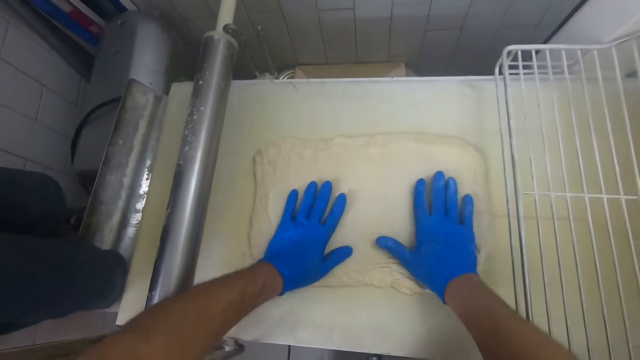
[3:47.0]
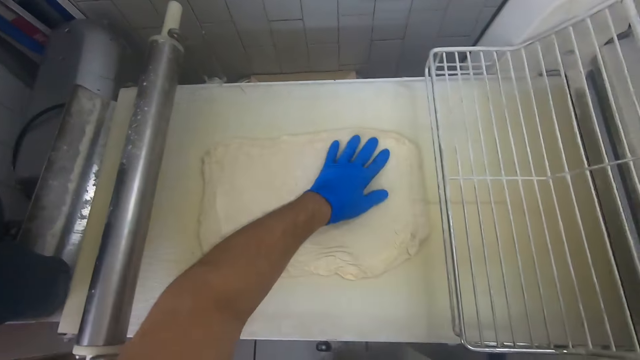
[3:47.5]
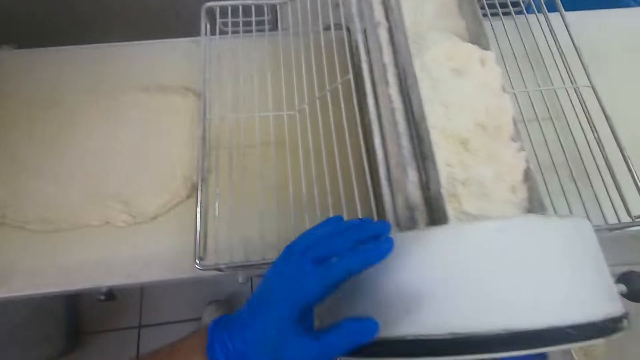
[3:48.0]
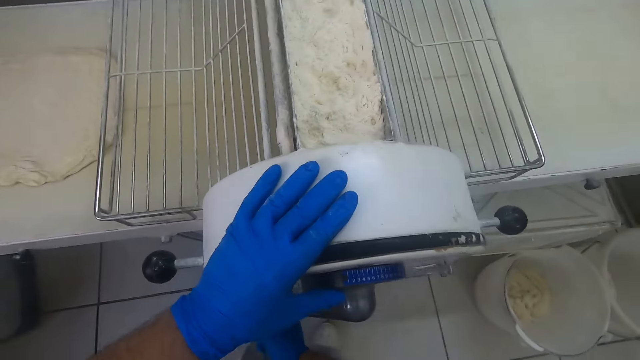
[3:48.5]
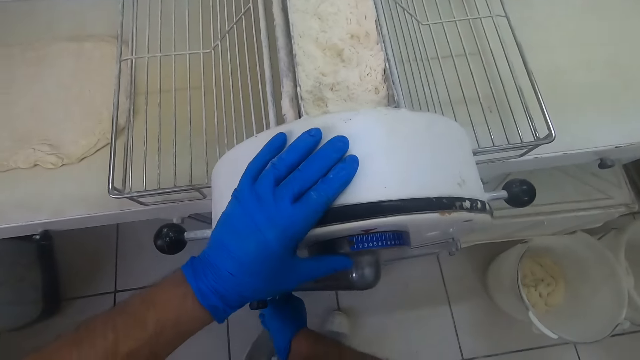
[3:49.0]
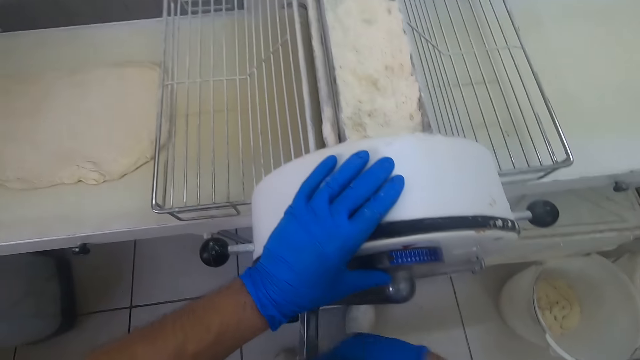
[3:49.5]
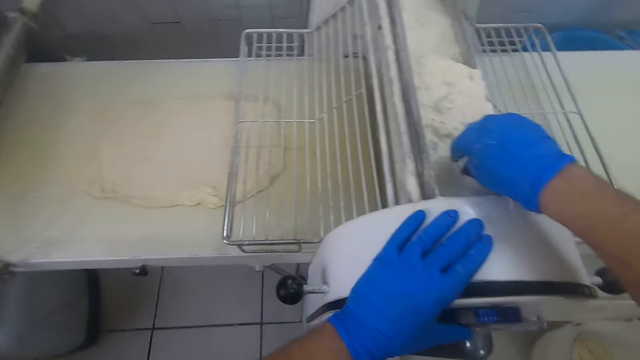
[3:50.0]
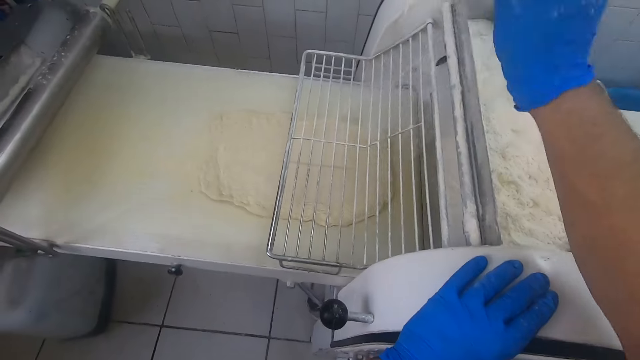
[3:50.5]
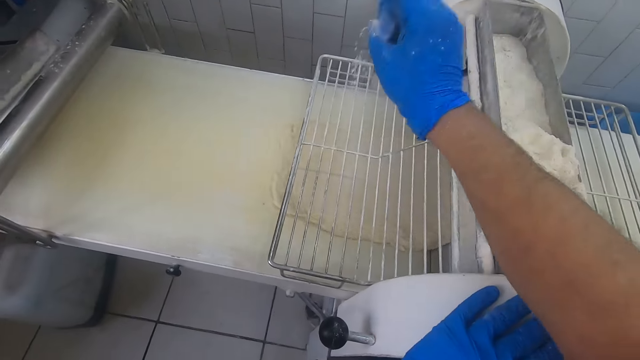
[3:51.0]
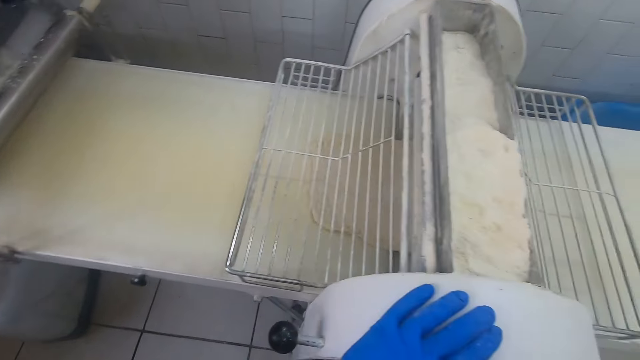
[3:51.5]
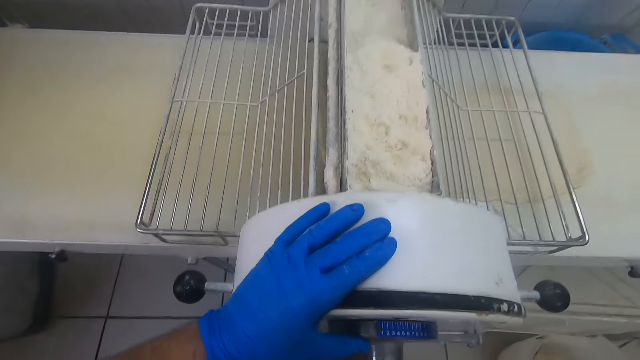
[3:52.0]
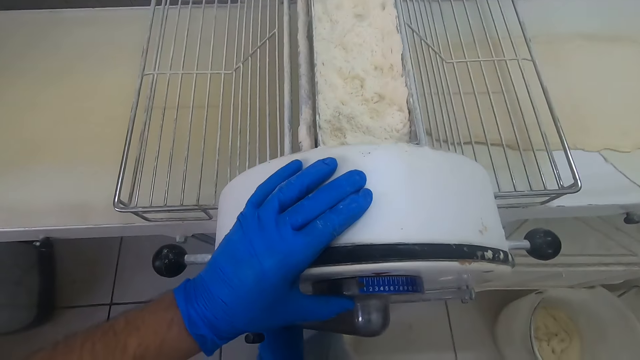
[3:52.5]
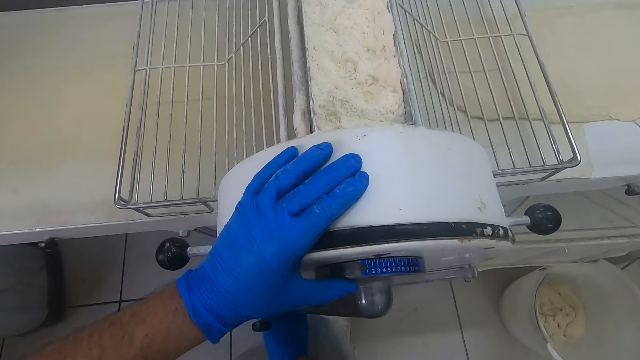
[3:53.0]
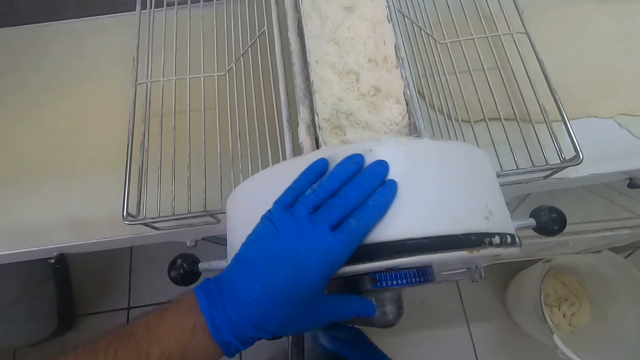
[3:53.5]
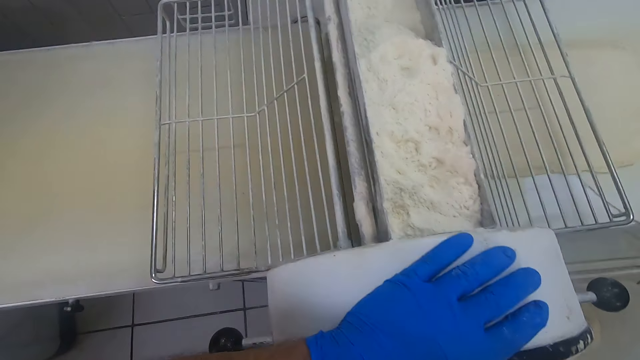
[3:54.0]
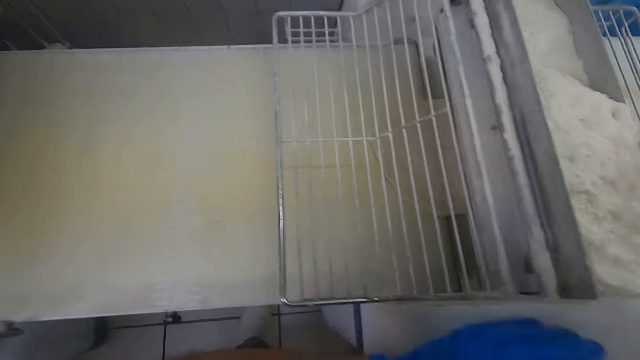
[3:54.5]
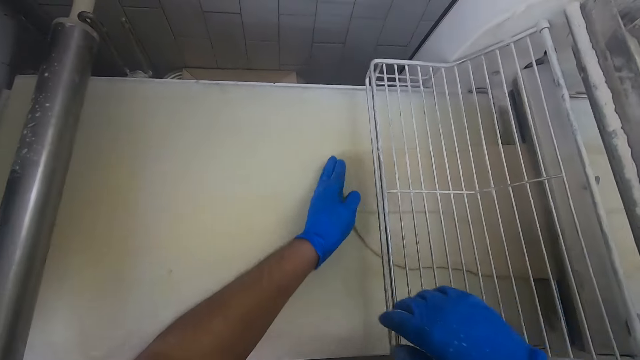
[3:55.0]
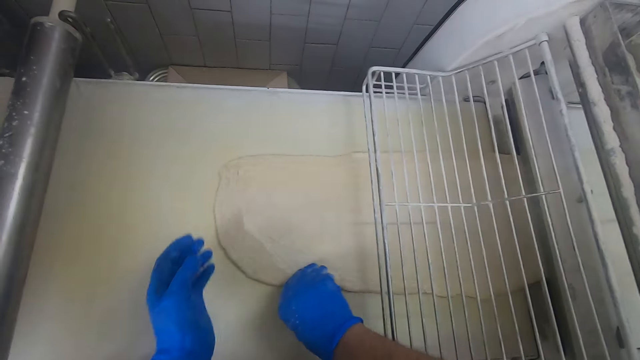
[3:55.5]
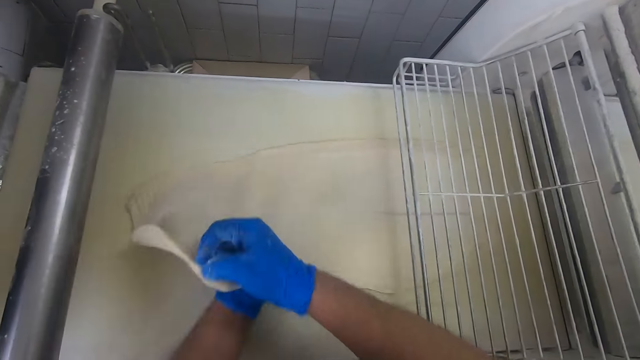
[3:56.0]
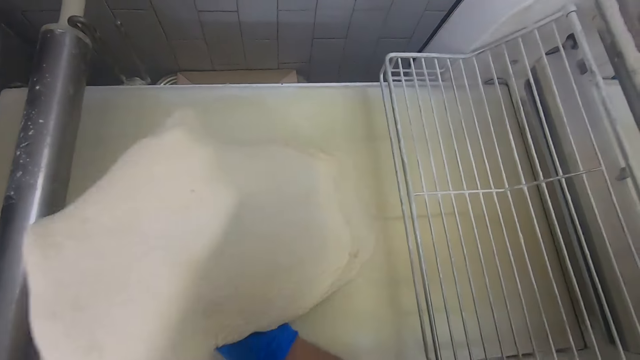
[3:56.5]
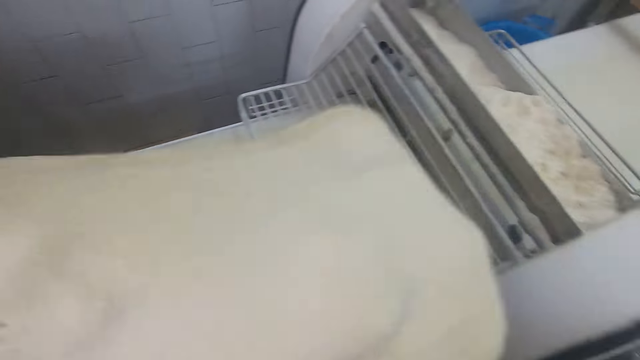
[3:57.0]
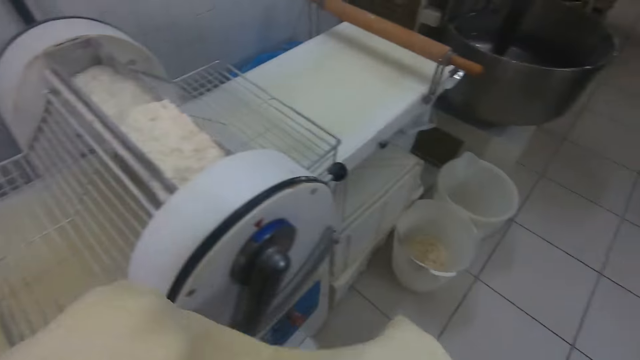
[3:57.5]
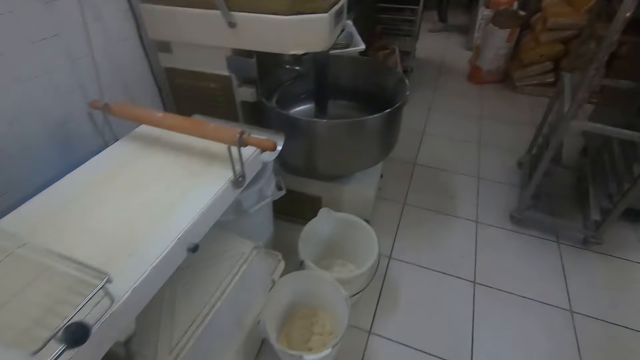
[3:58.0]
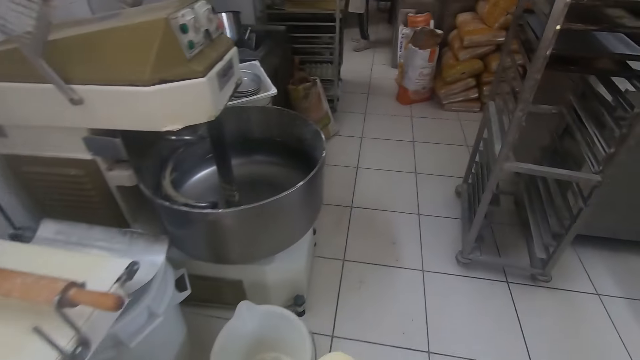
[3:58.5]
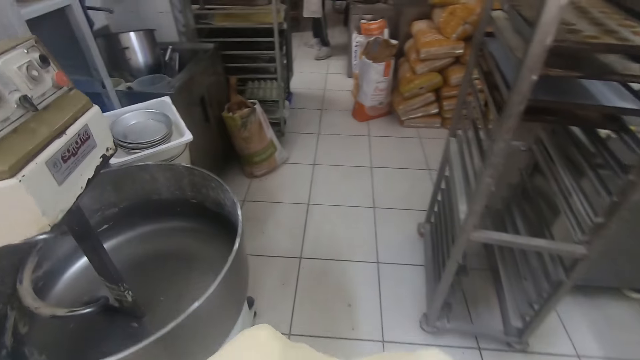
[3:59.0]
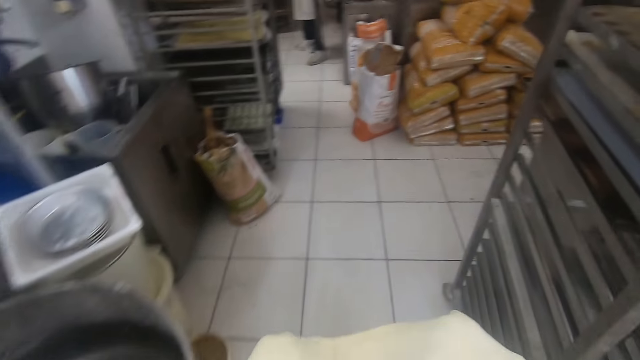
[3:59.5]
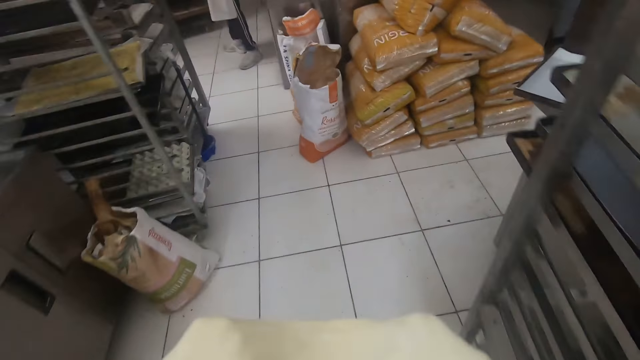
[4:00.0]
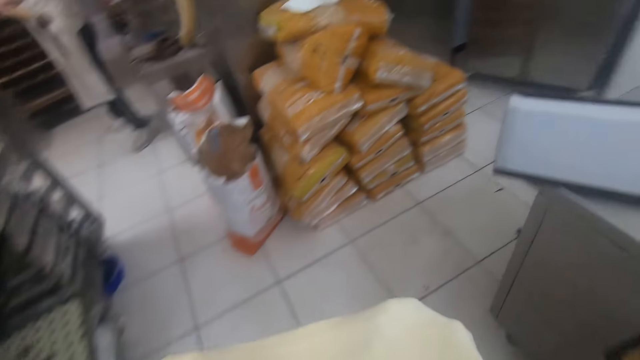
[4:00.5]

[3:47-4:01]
The camera wearer turns on the dough sheeter machine. They flatten the dough with the dough sheeter machine. They sprinkle wheat flour from the top of the dough sheeter machine on the dough. They flatten the dough using the dough sheeter machine. They take the dough from the dough sheeter machine. They walk towards the baking table.

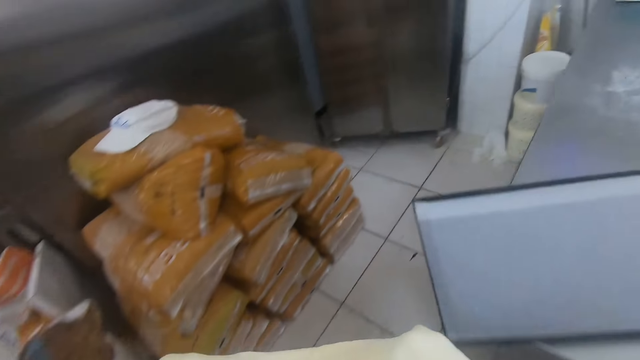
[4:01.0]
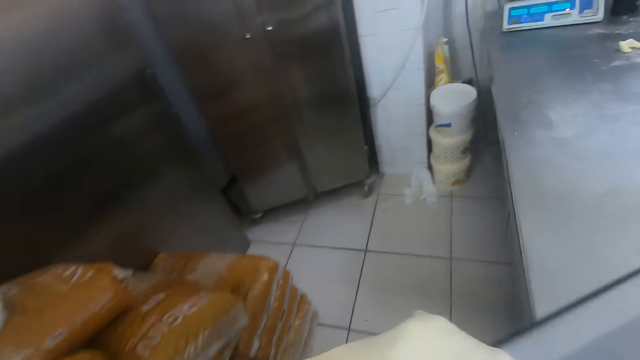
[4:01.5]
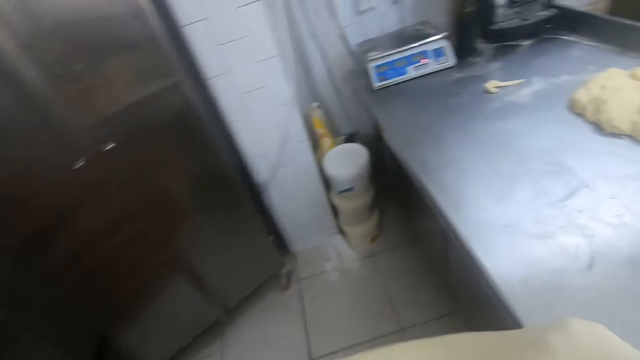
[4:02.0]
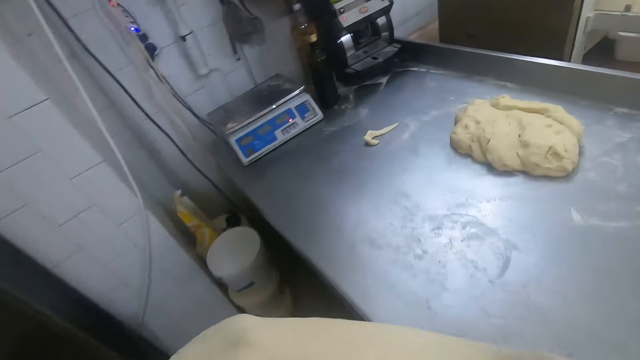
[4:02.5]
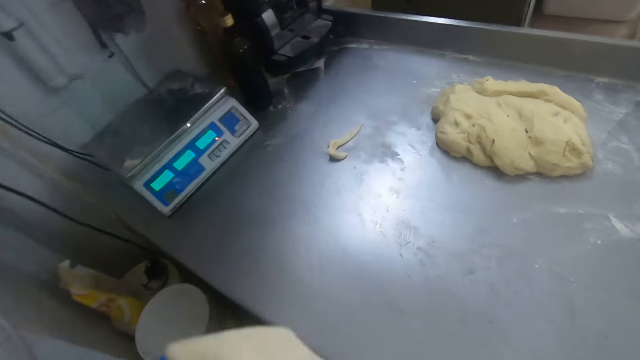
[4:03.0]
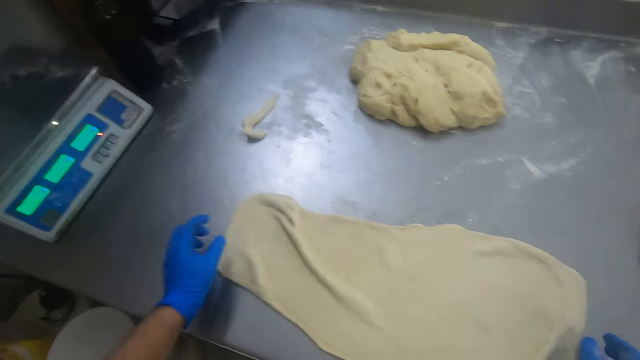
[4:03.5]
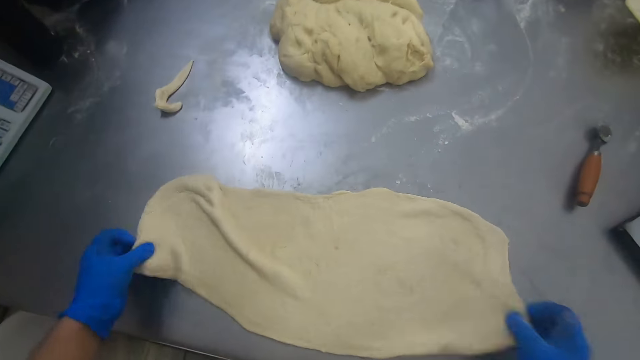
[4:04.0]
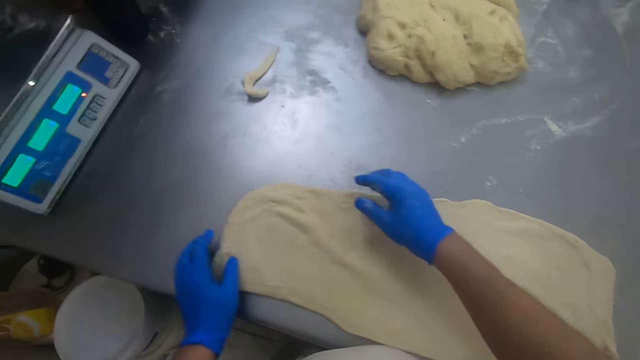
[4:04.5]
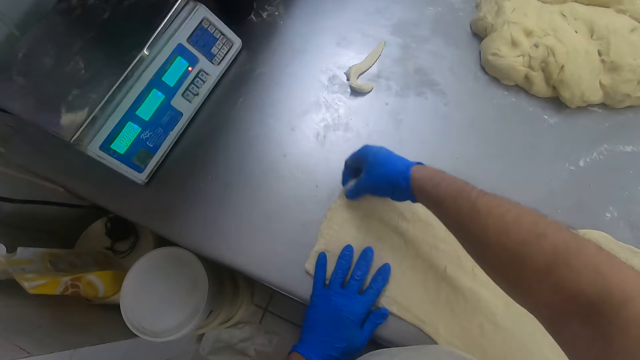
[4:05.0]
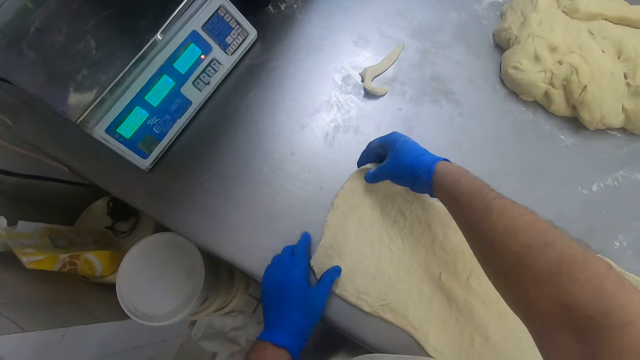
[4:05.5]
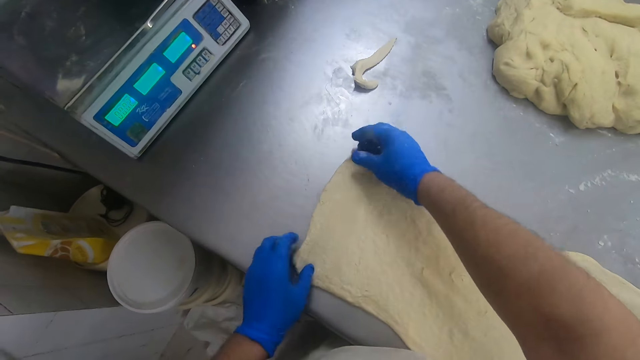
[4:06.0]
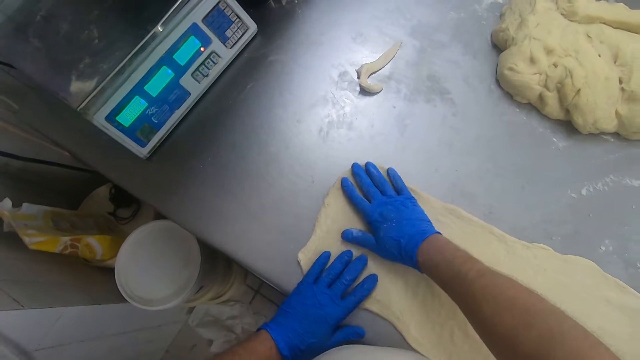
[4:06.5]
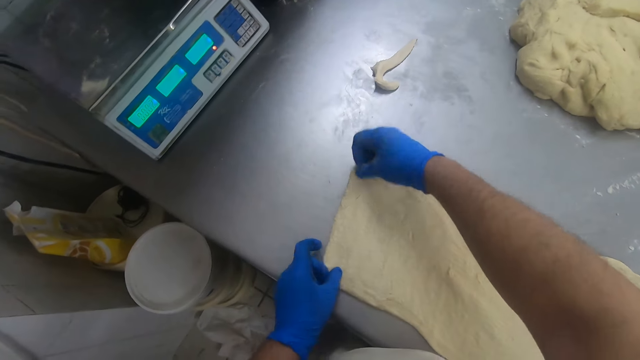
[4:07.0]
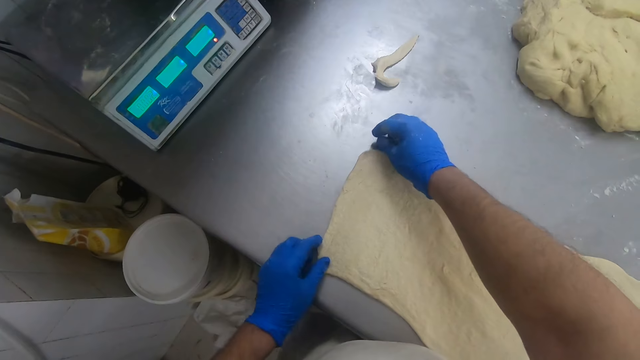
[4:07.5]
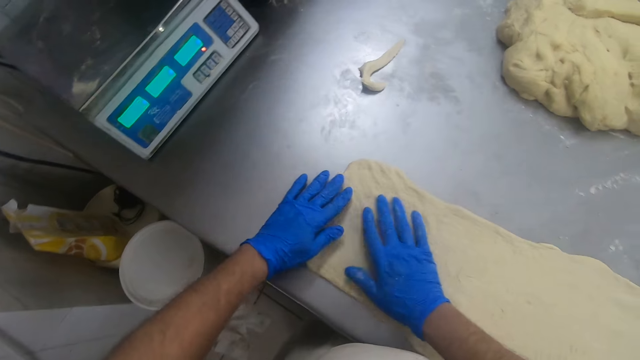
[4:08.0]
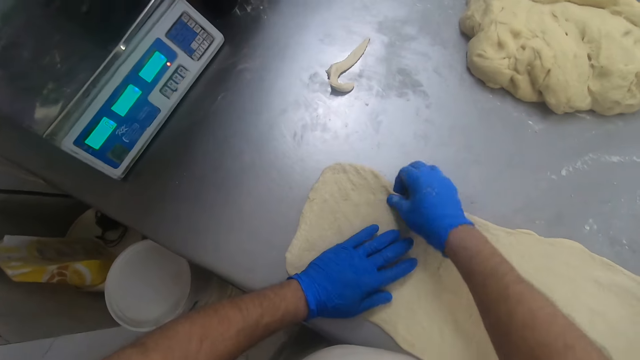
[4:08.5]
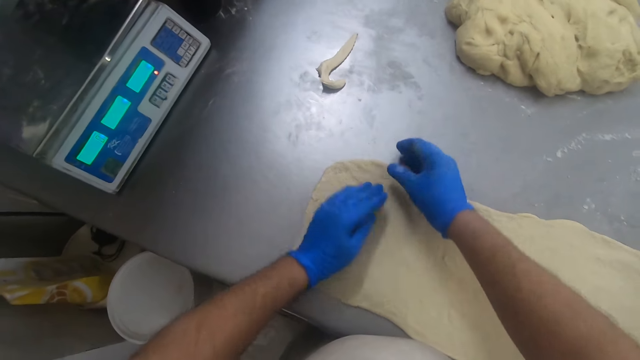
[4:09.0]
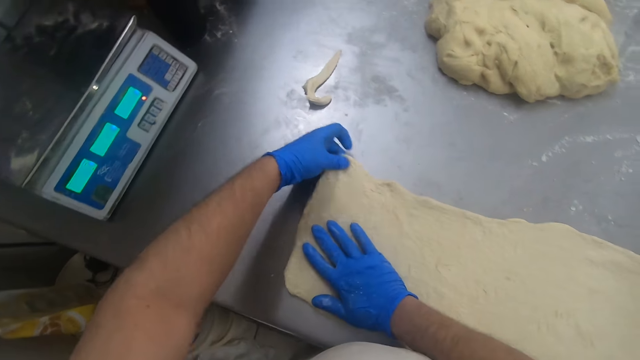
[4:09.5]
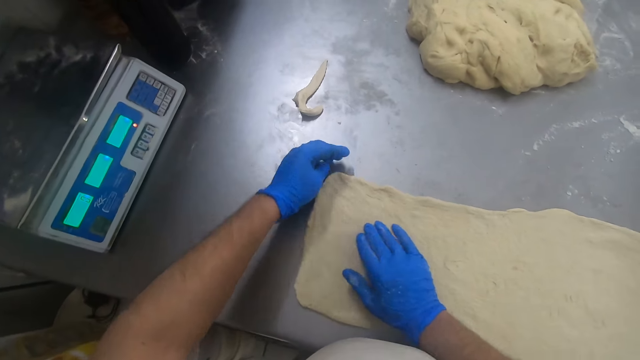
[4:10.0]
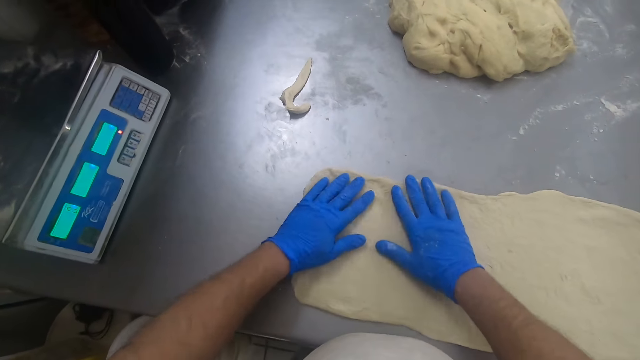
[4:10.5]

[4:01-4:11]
The camera wearer places the dough on the baking table or kneading table. They adjust the dough on the baking table. They spread the dough on the kneading table.
